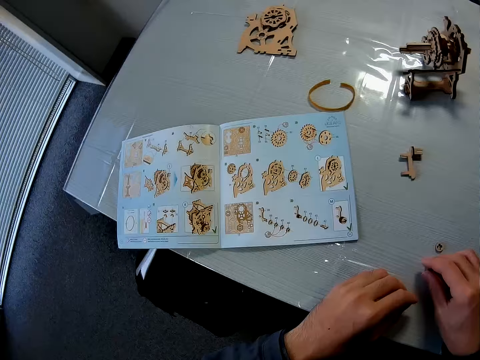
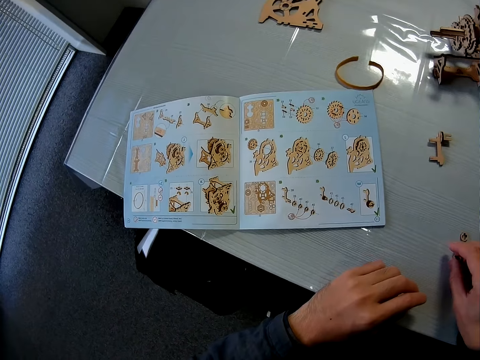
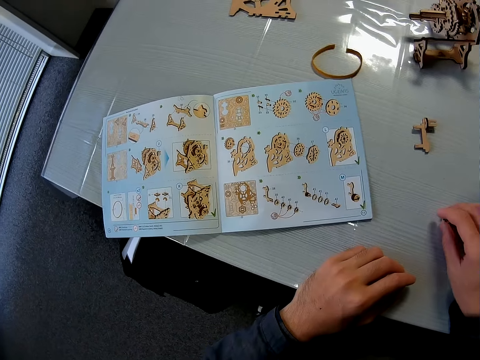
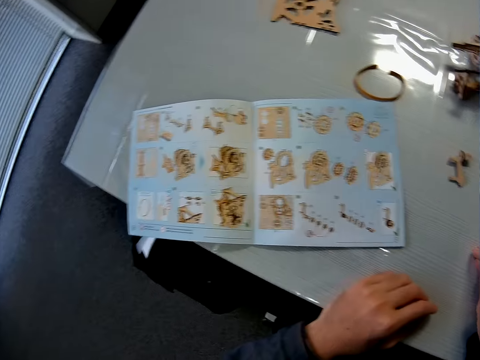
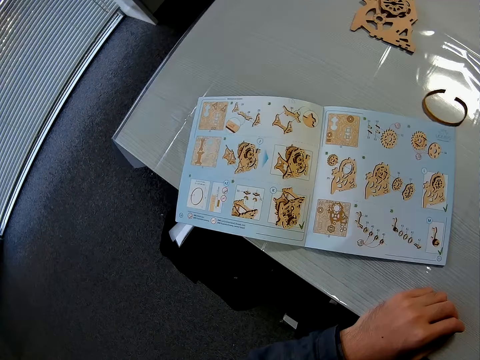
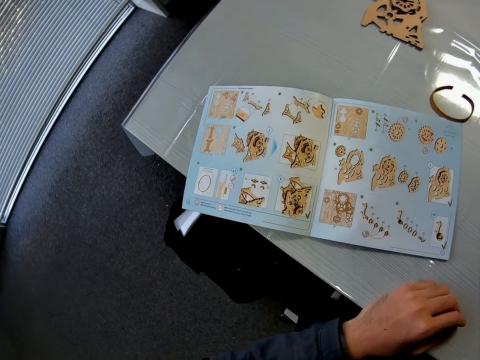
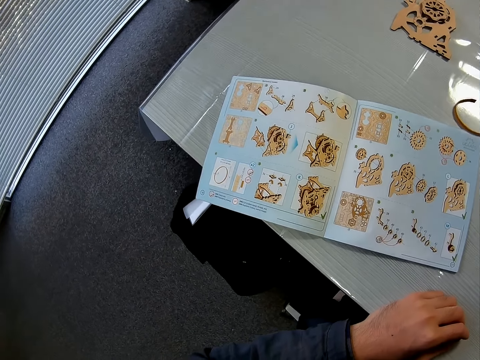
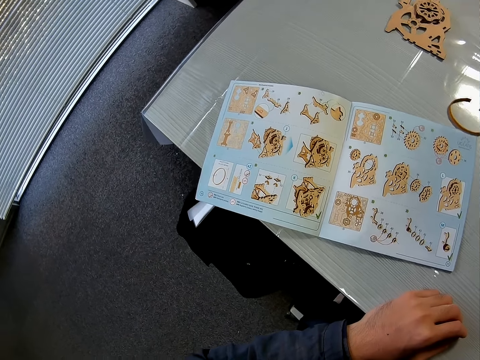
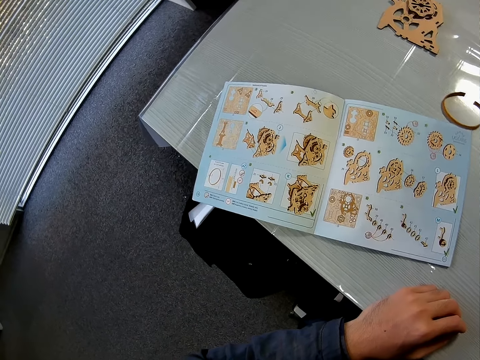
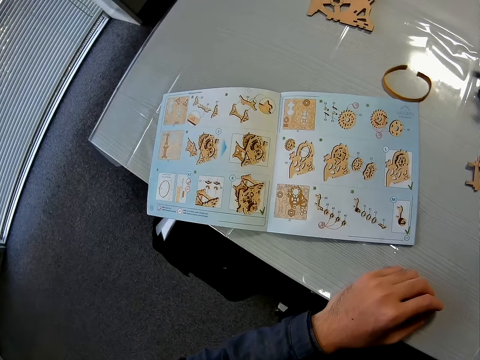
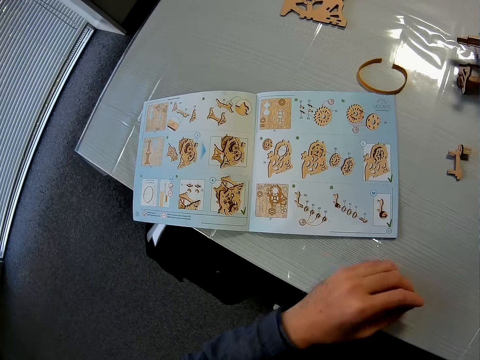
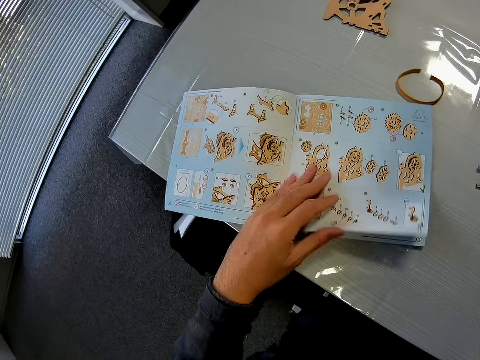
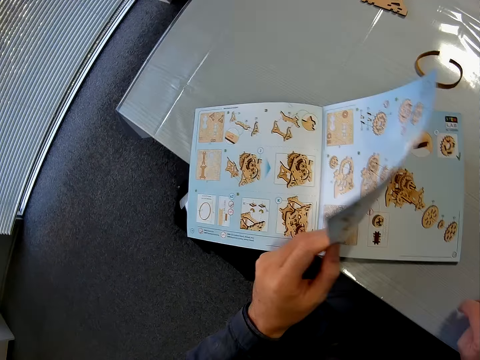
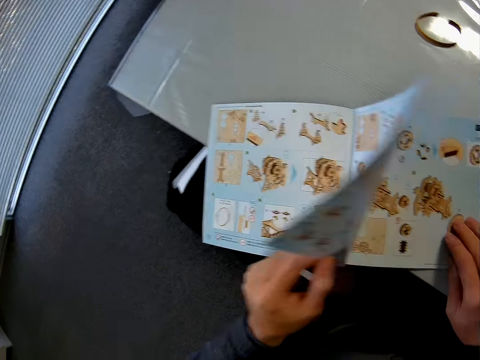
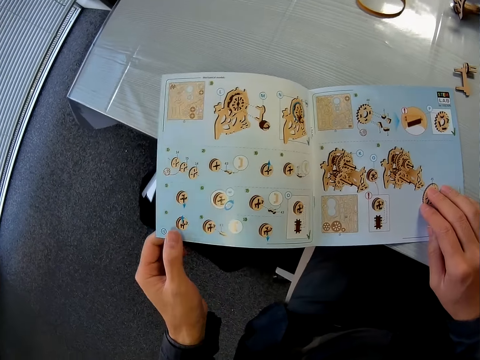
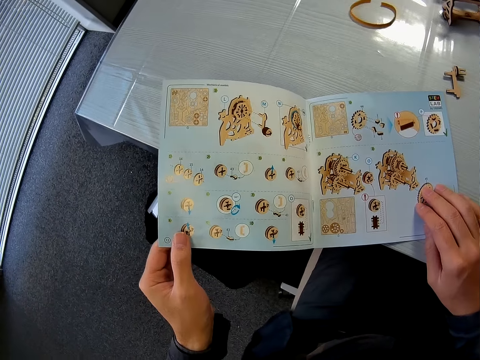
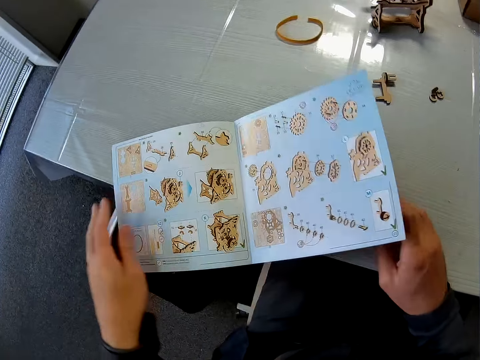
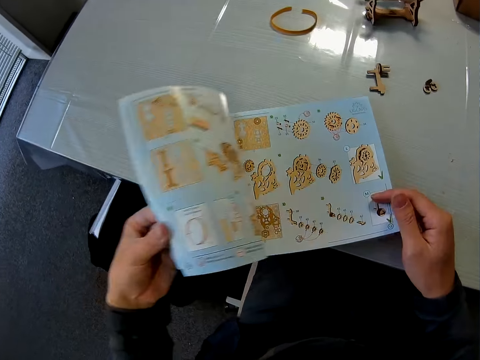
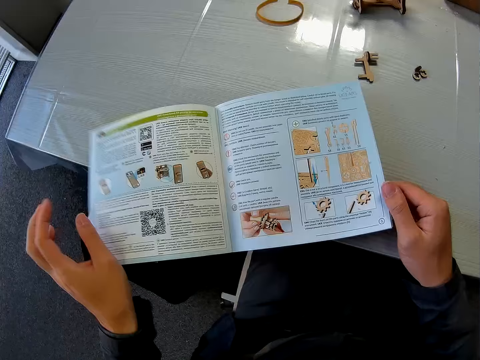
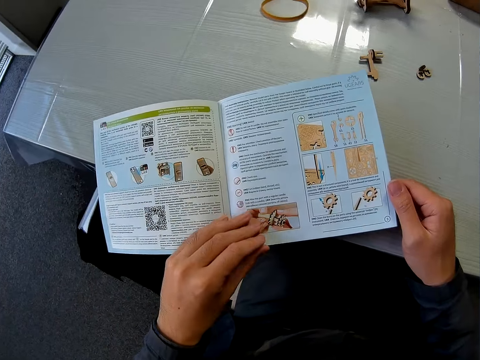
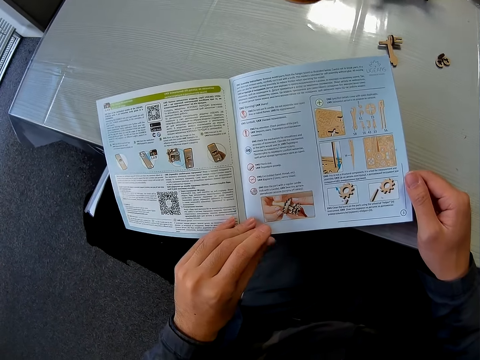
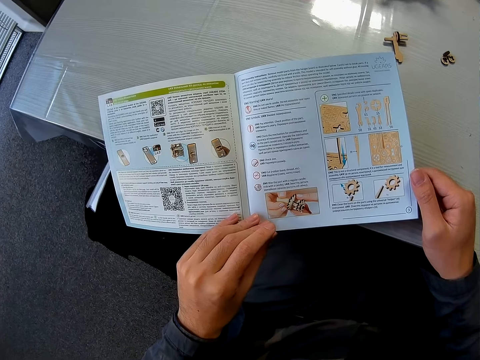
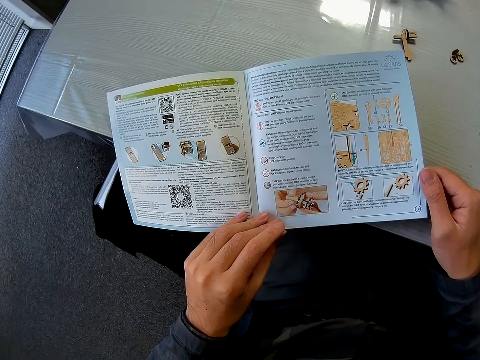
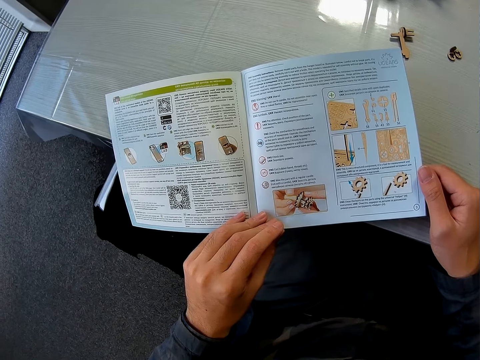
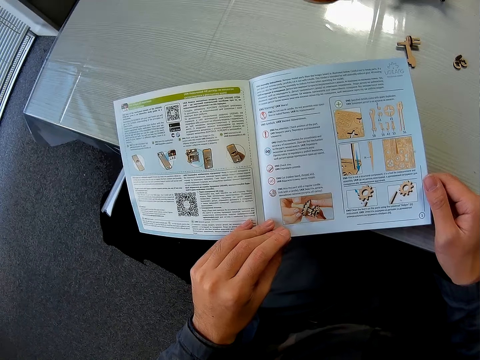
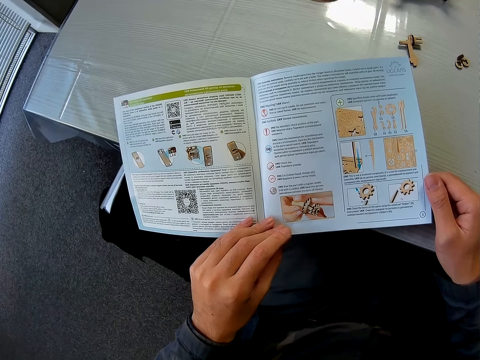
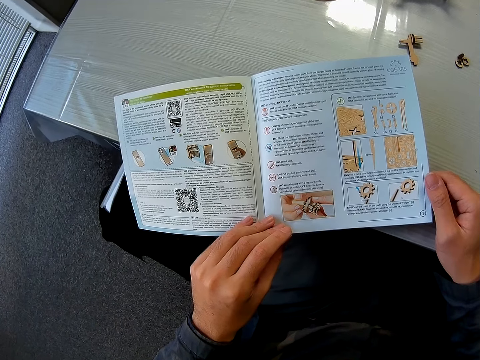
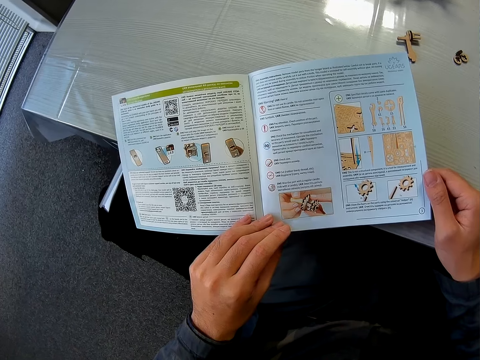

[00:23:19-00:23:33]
The camera wearer picks up two model pieces on the table. They look towards the manual booklet. They open the blue print. They turn a page on the manual booklet. They view the manual booklet.

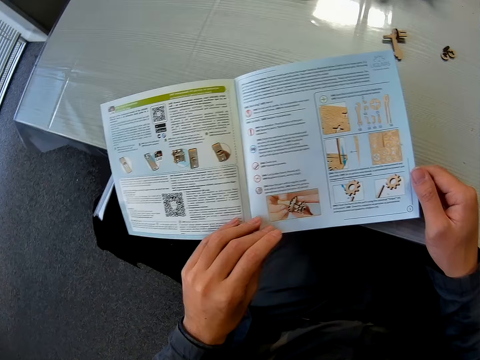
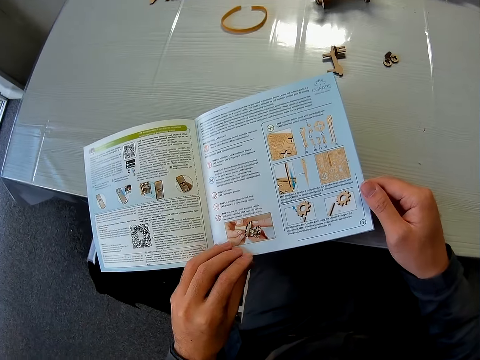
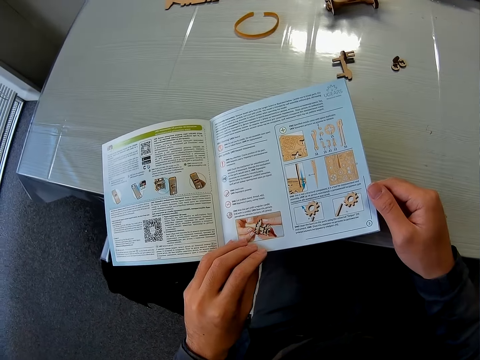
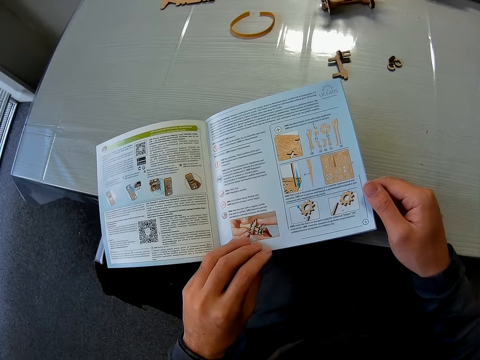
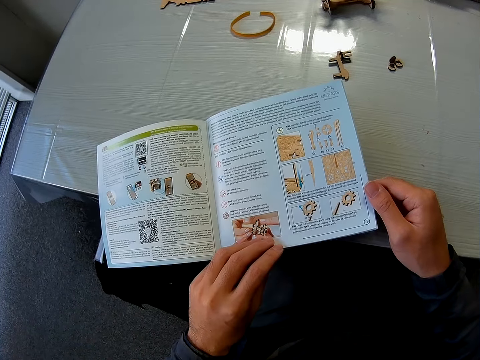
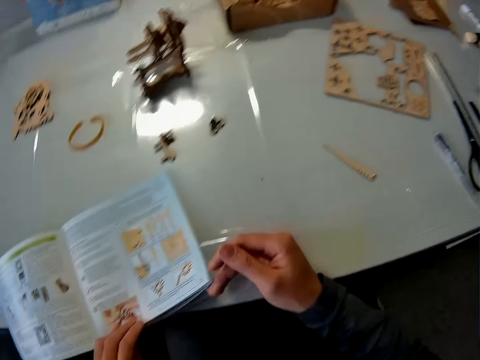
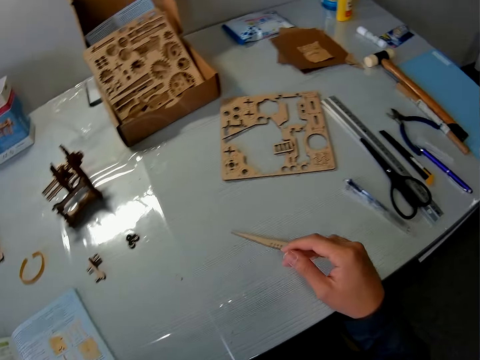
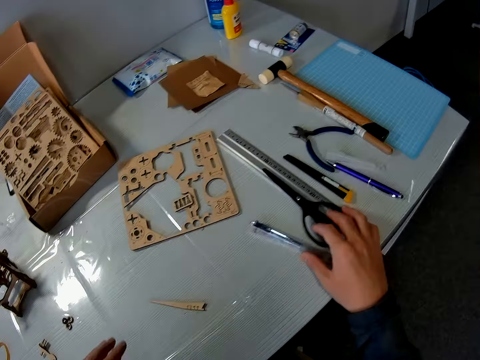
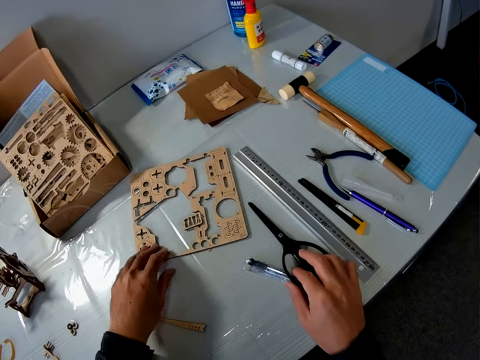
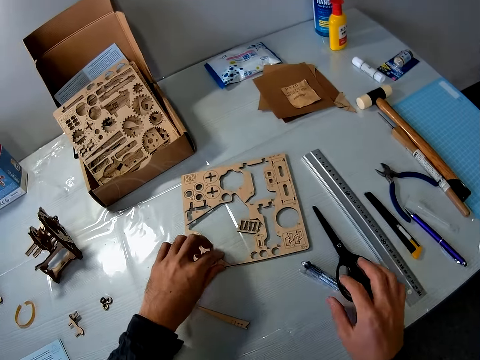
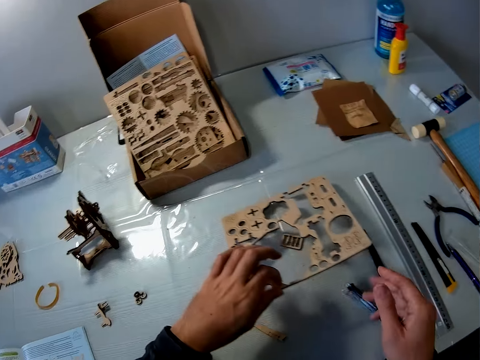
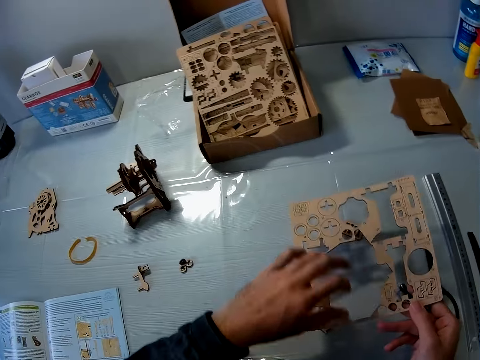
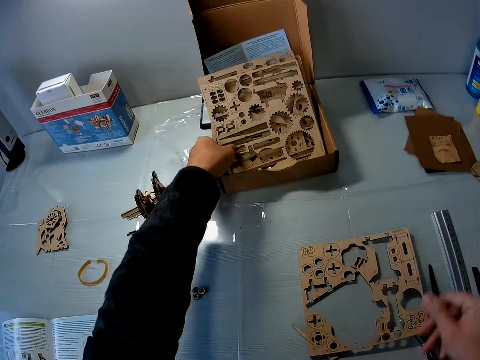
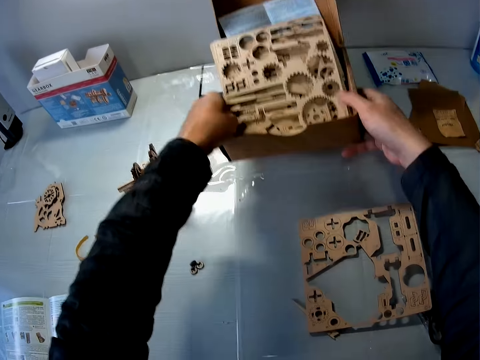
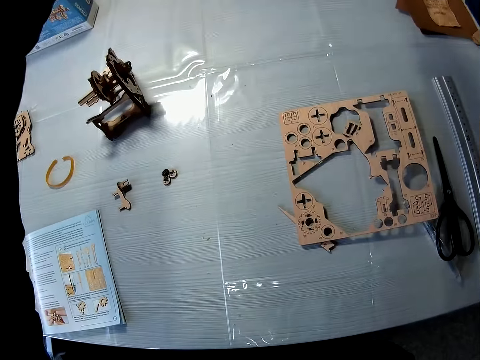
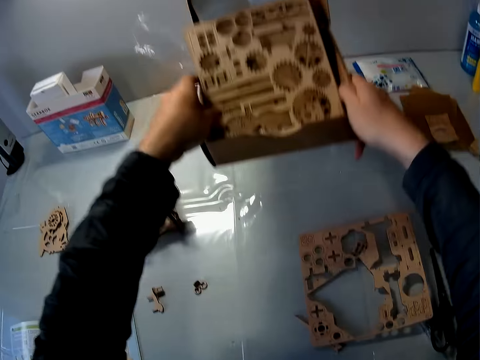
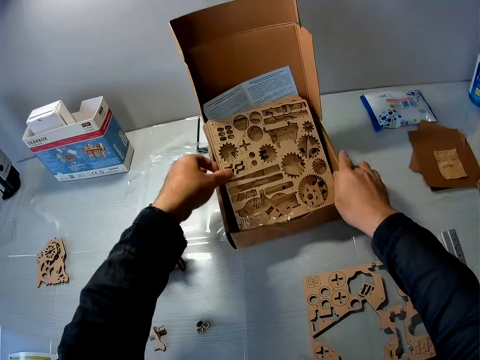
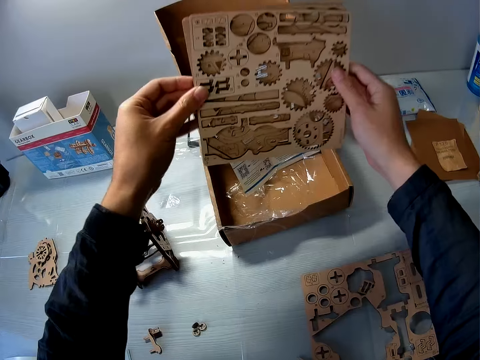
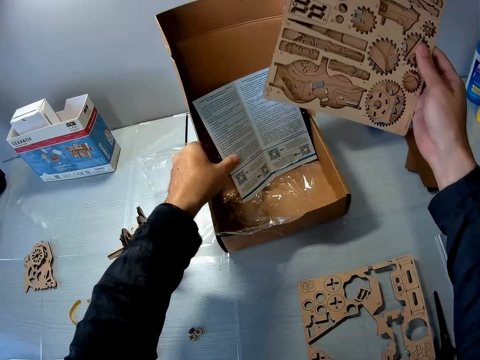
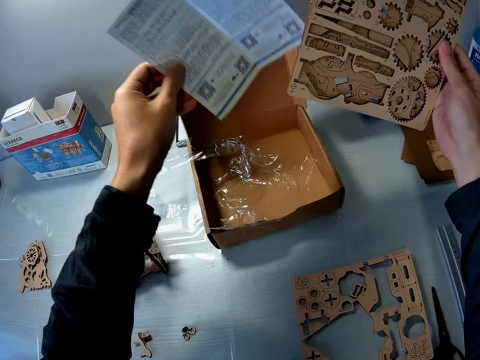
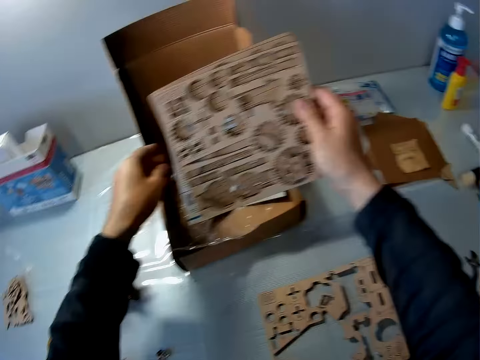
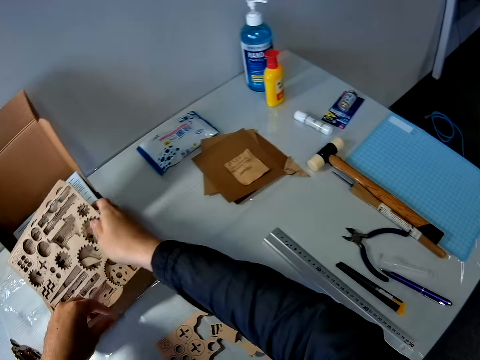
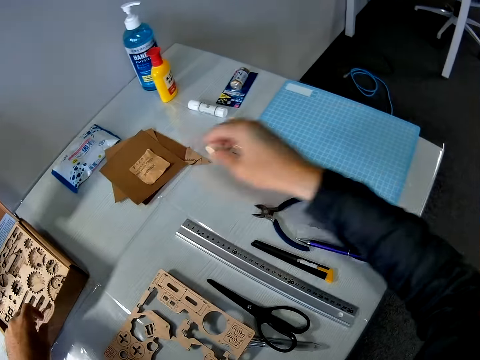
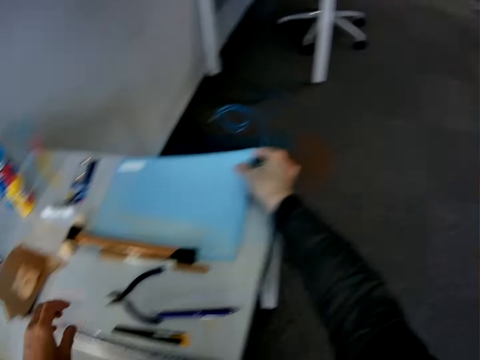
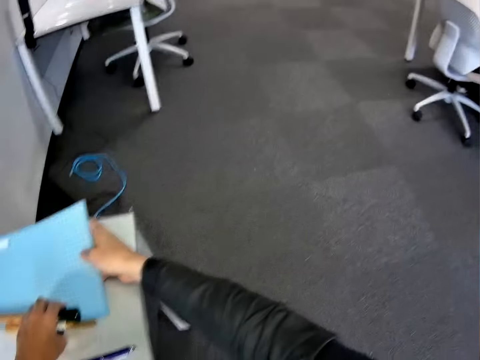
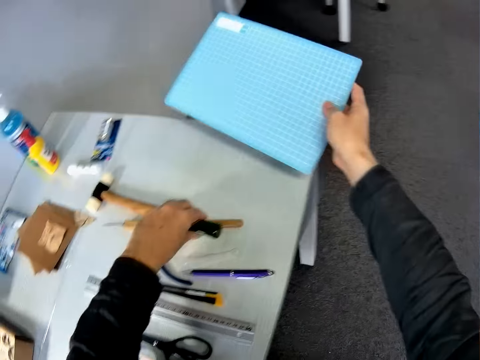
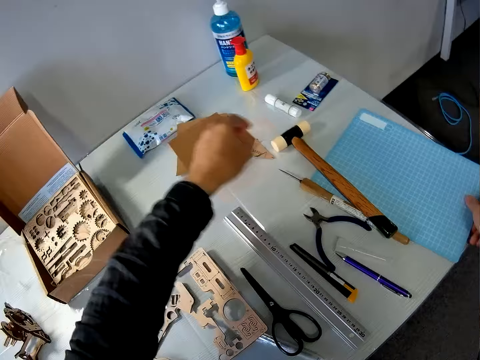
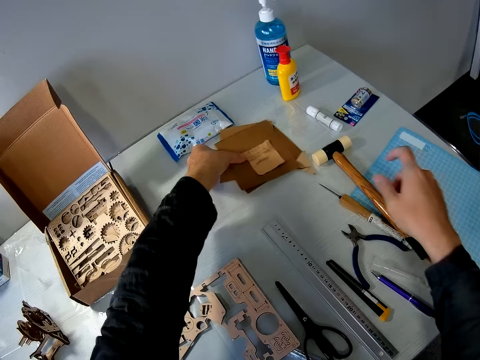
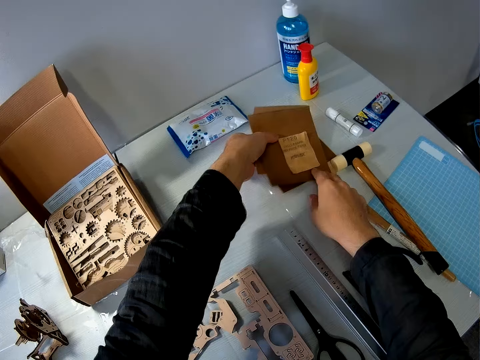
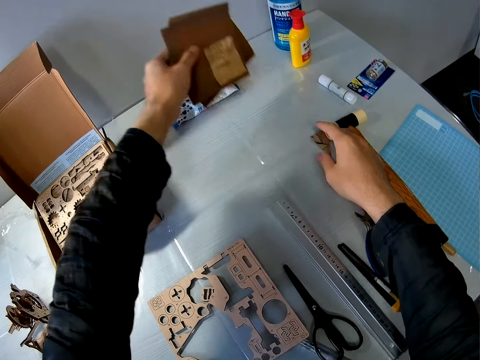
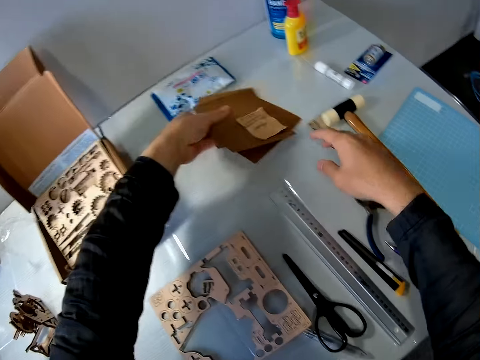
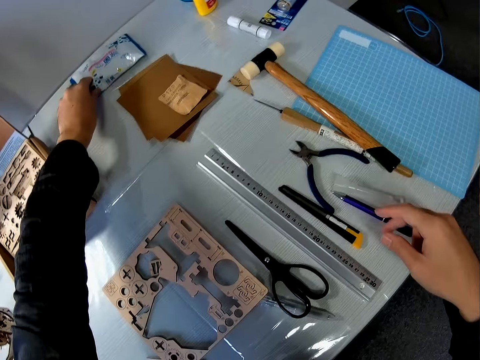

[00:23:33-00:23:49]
The camera wearer looks around the table. They pick up the scissors. They adjust the pair of scissors and a pen on the table. They take the laser cut wood craft on the table. They drop the laser cut wood craft on the table. They lift the cardboard box on the table. They carry the carton with the sheets. They put down the cardboard box on the table. They lift the laser cut wood crafts from the cardboard box. They lift the booklet in the cardboard box. They put the booklet in the cardboard box. They put the laser cut wood crafts in the cardboard box. They lift a mat craft board on the table. They hold a folder. They lift a hammer. They put down the mat craft board on the table. They lift the envelopes on the table. They put the envelopes on the table.
